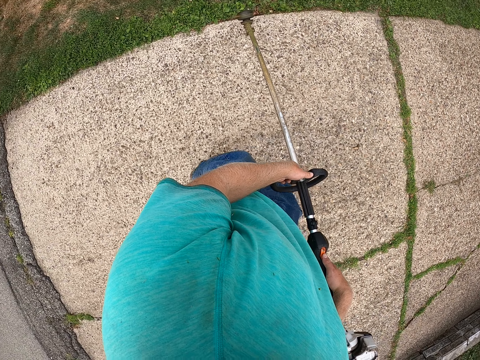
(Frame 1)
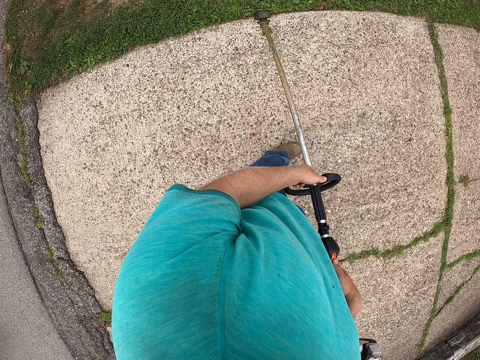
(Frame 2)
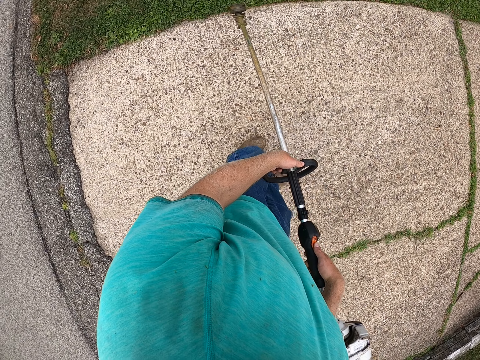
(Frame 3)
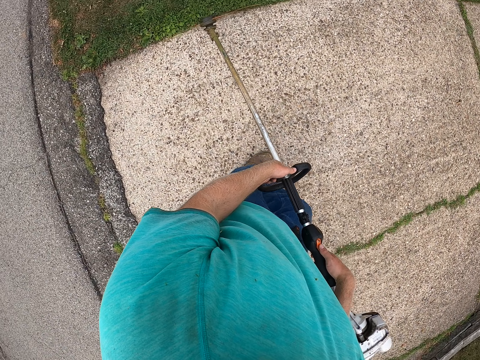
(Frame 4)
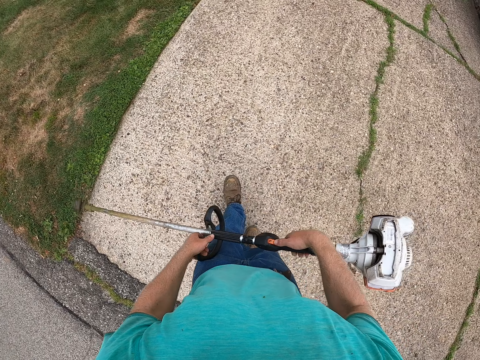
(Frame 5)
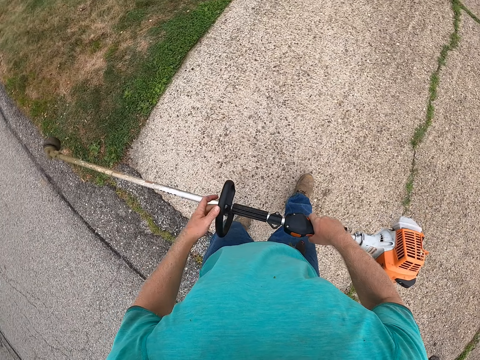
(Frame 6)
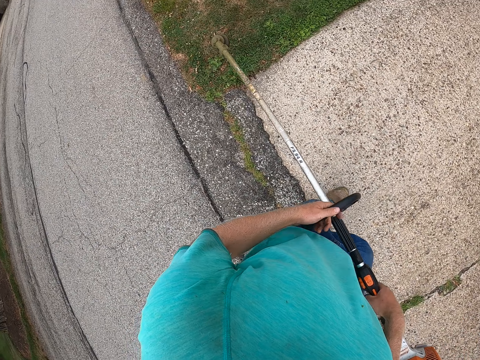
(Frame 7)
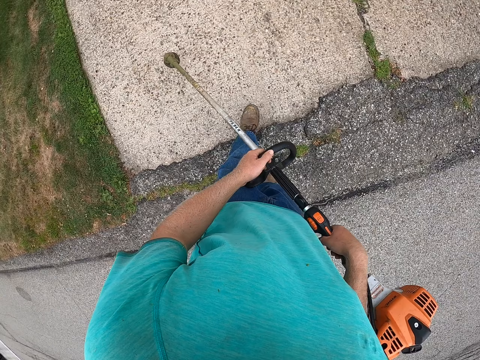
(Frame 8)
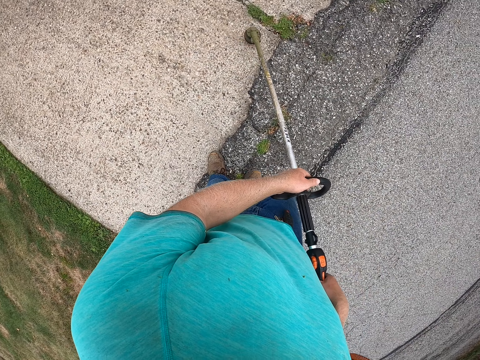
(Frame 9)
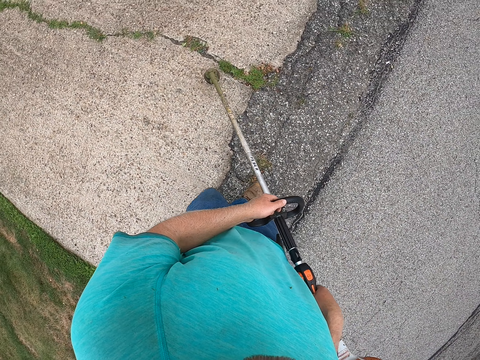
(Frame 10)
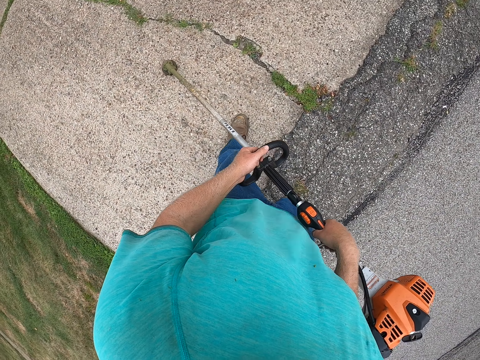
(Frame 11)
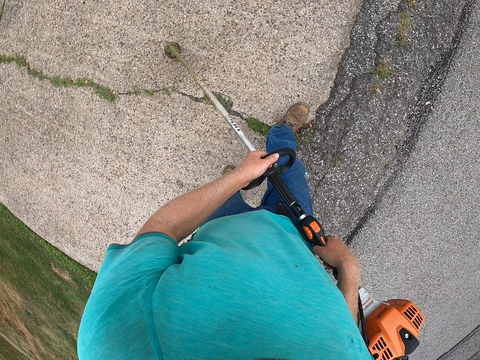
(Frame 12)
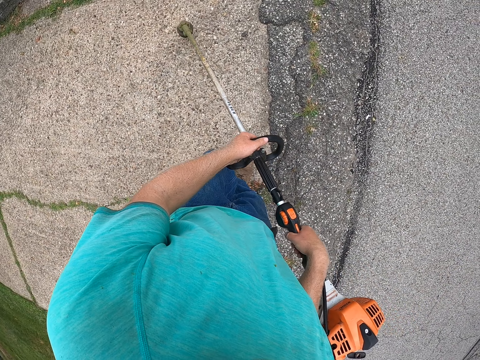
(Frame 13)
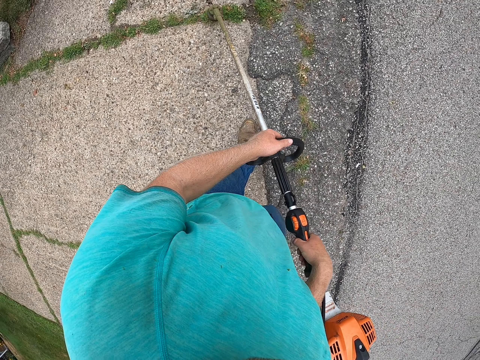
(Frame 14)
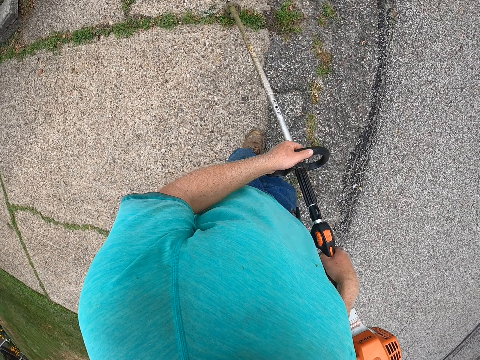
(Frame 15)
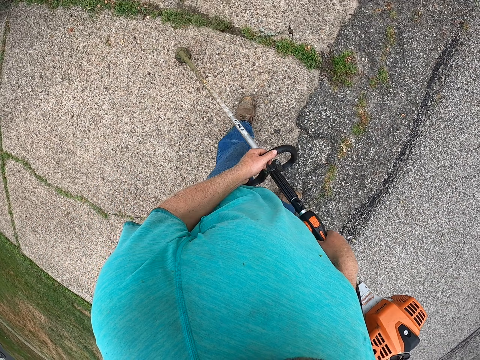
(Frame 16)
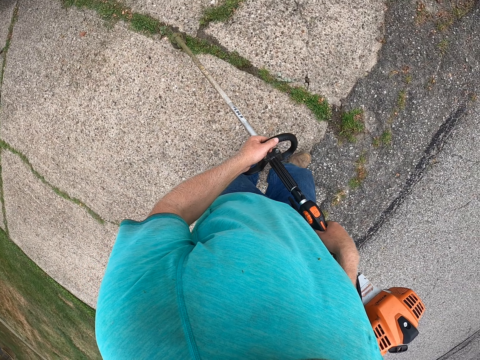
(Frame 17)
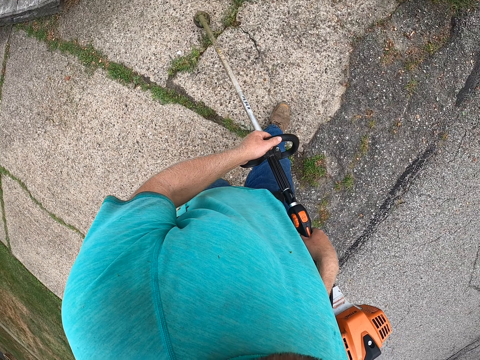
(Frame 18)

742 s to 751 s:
The camera wearer turns the lawn edger with both hands. He cuts grass over the concrete floor. He edges the lawn with the lawn edger in his hands.

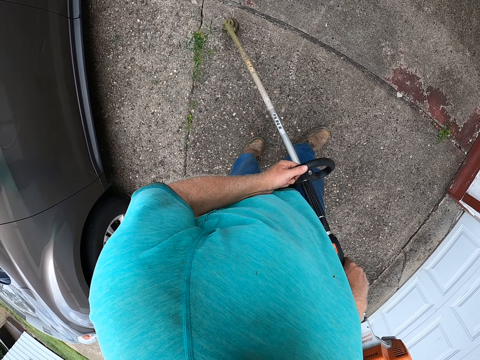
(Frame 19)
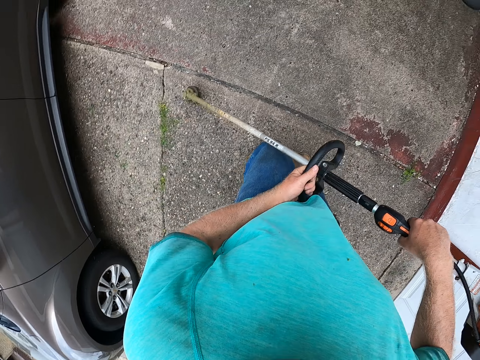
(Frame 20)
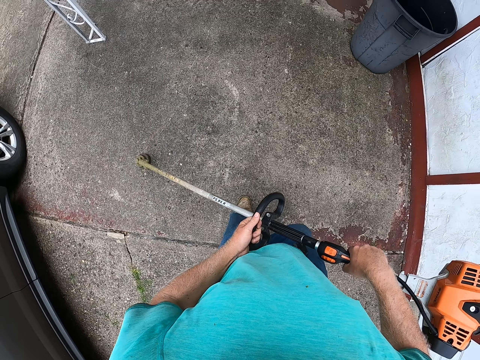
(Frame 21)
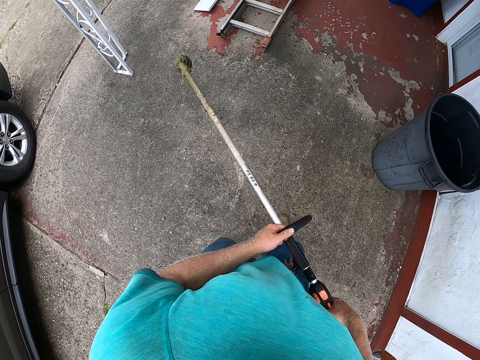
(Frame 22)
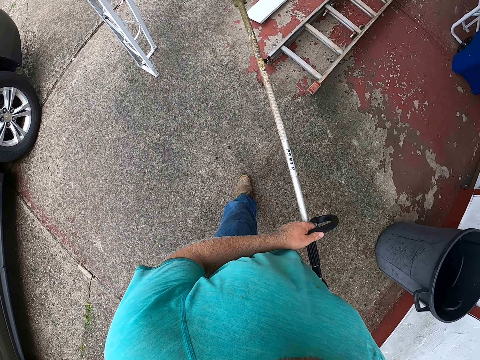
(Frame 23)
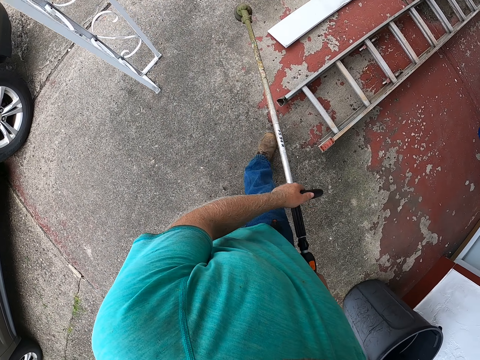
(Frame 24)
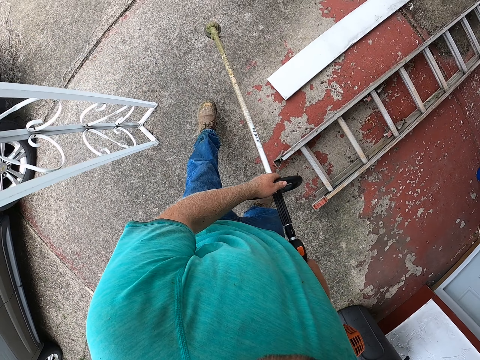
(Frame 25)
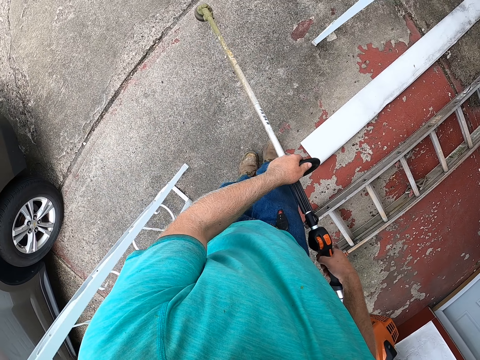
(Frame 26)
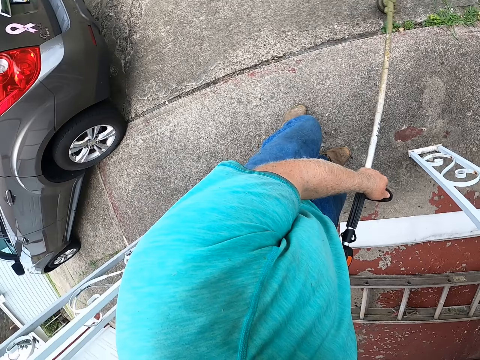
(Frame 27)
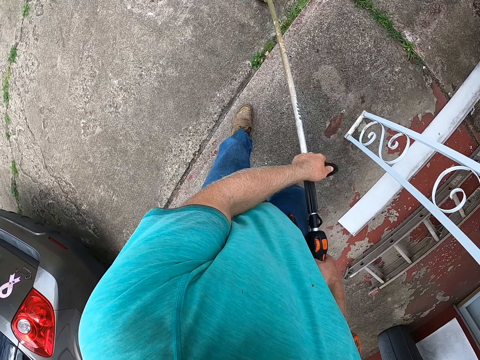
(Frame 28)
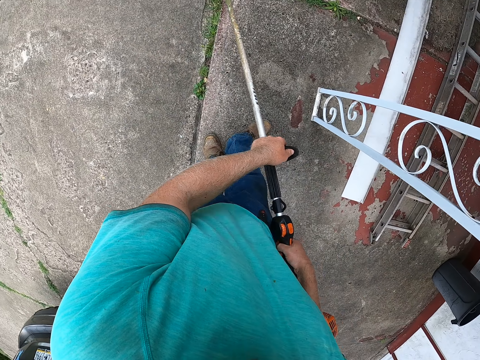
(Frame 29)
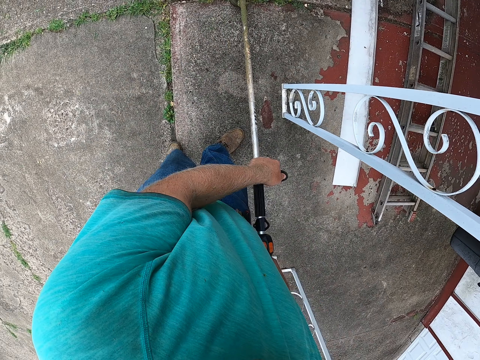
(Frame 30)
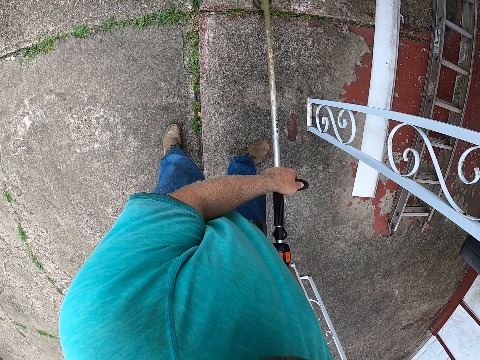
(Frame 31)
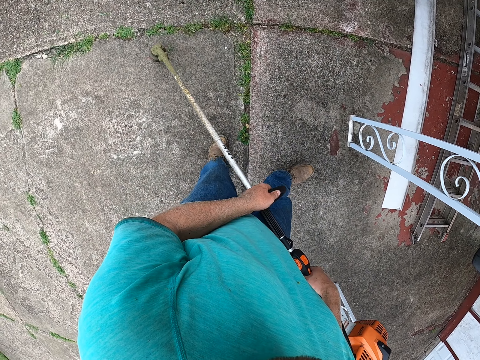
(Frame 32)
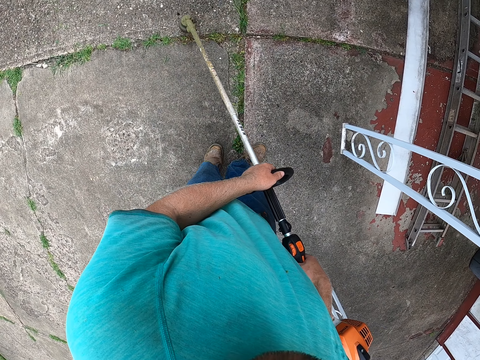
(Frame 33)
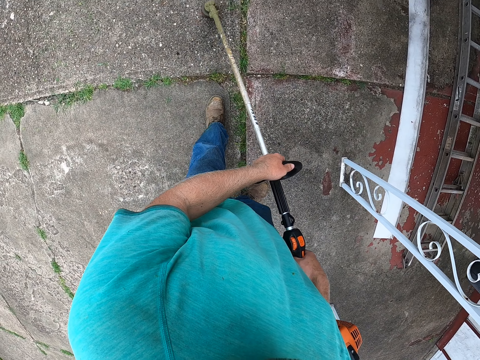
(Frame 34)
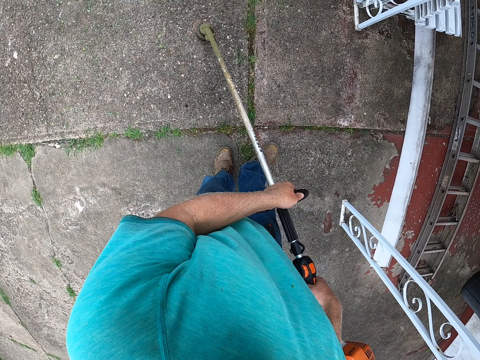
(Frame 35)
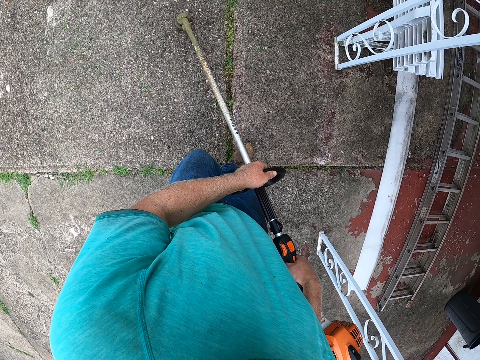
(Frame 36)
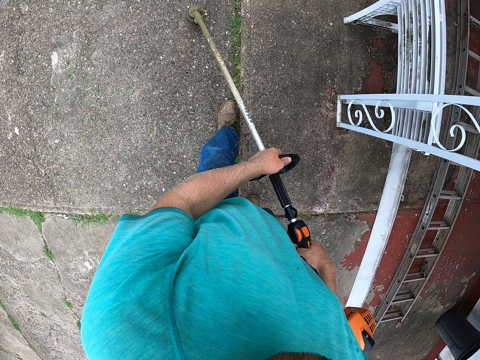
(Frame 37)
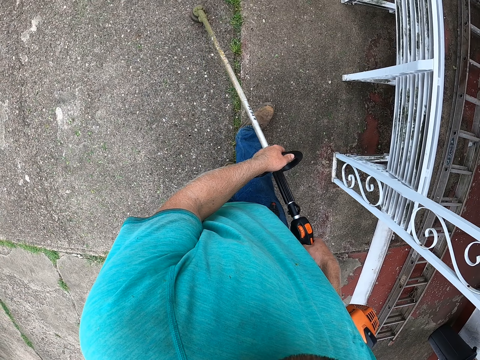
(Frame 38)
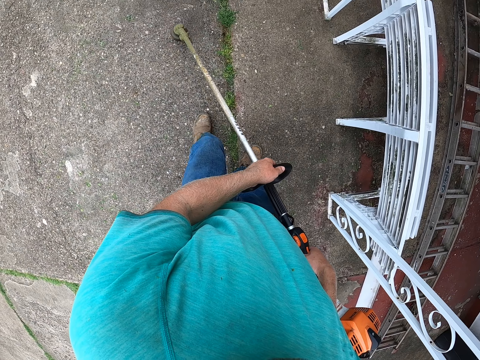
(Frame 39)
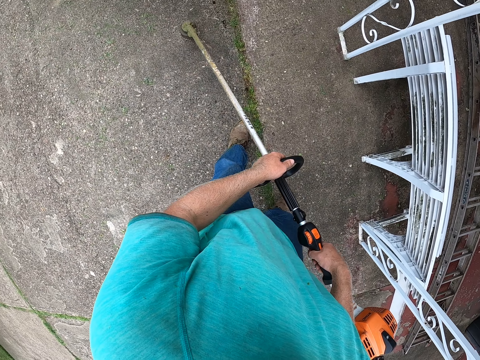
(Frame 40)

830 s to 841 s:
The camera wearer walks around the compound. They cut grass with a grass cutter.

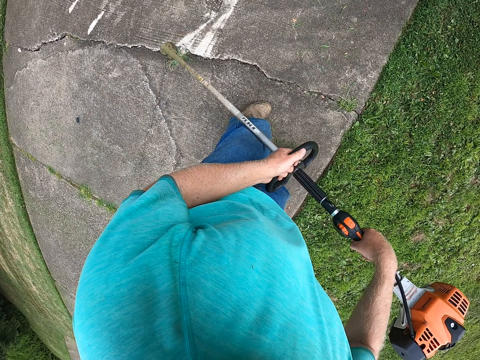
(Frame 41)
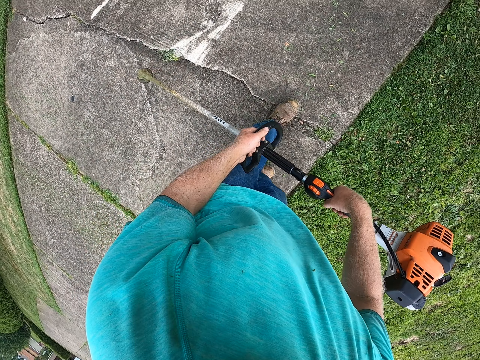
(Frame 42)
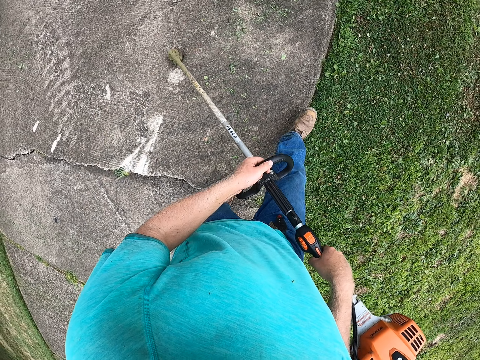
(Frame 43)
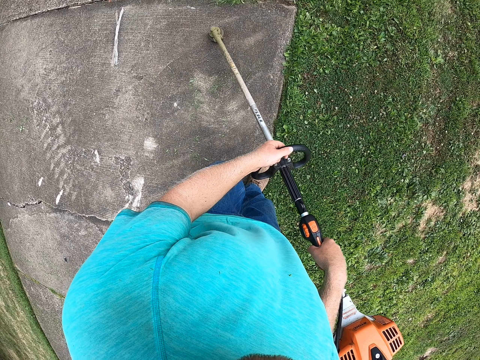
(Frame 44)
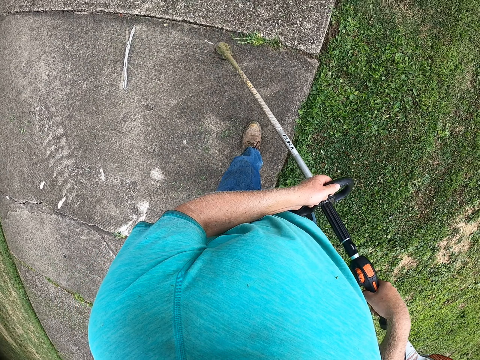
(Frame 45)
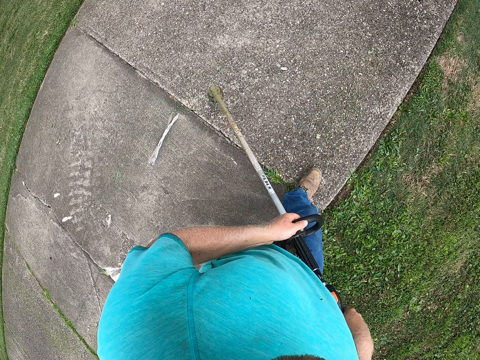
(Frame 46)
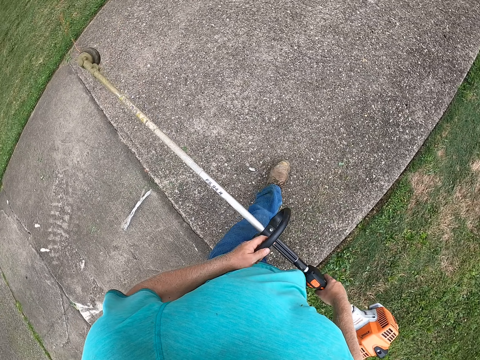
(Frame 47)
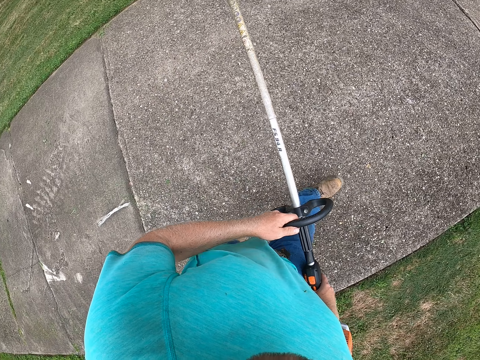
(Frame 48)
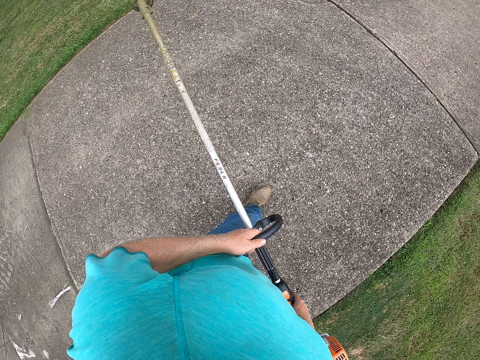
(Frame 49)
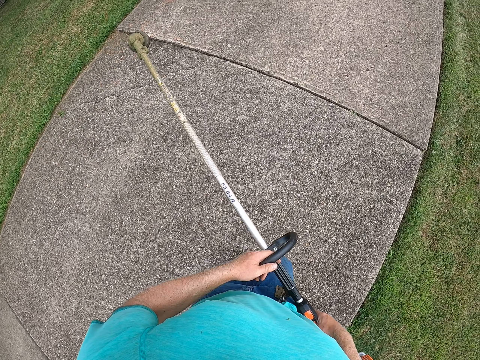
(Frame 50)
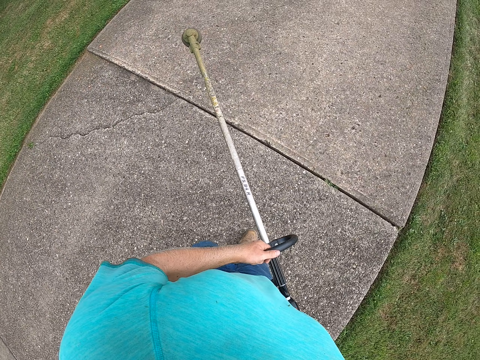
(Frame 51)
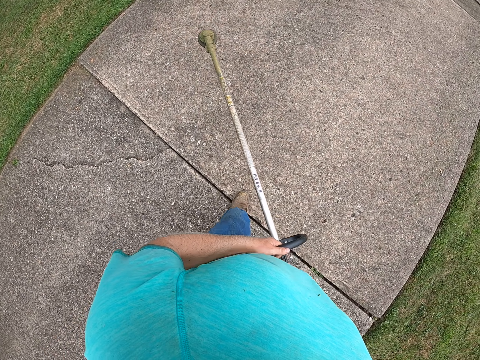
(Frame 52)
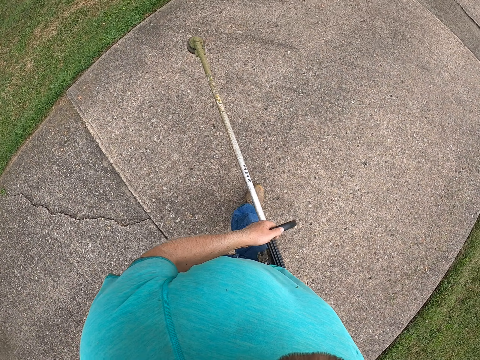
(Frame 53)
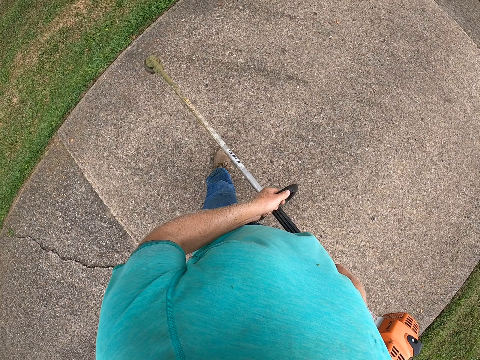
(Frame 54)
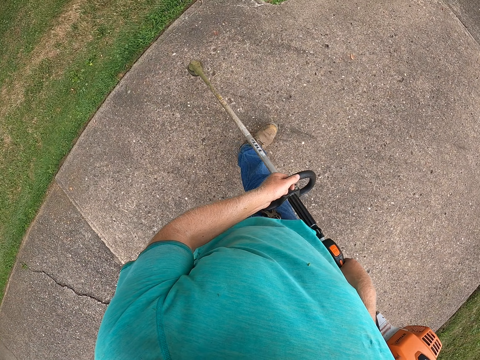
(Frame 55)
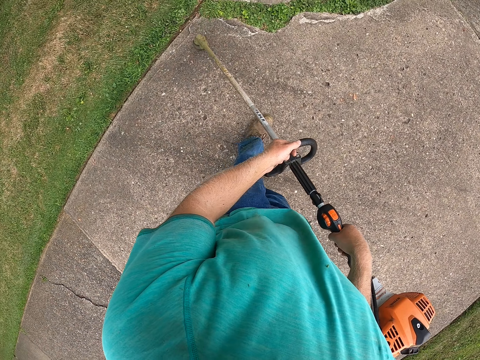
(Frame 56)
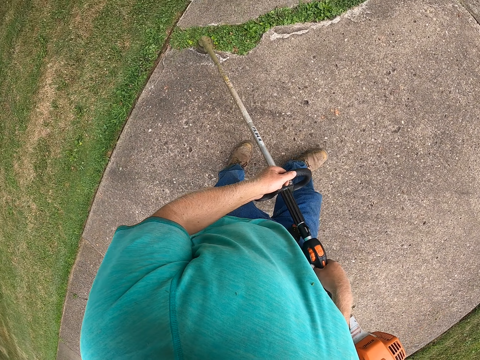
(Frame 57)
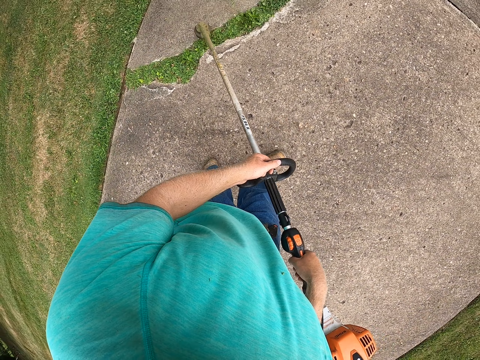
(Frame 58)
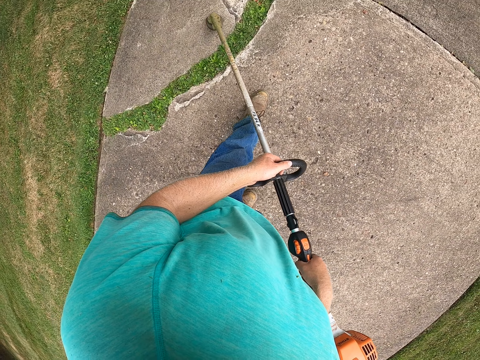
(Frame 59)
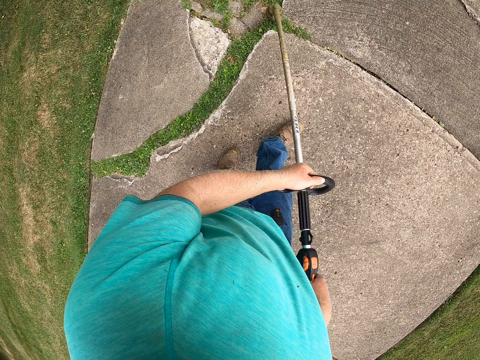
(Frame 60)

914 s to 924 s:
The camera wearer walks around the compound. They cut grass with a grass cutter.
